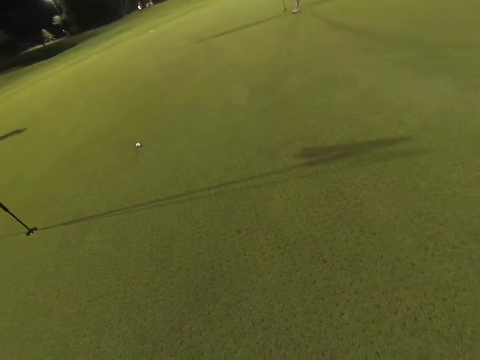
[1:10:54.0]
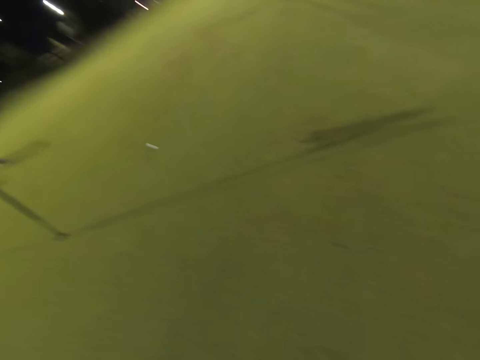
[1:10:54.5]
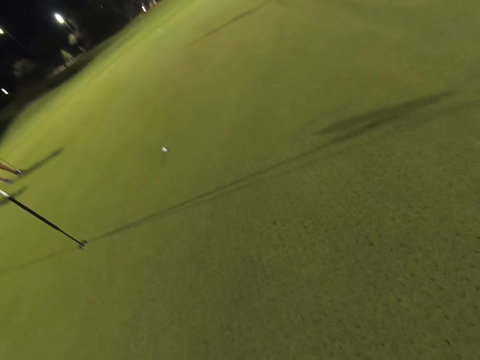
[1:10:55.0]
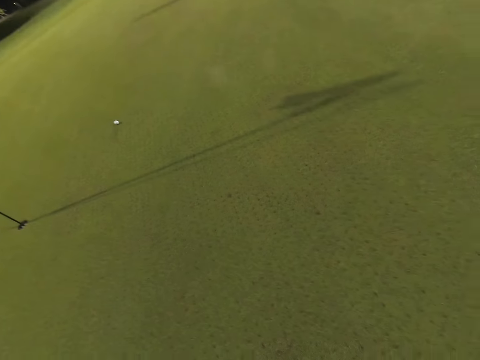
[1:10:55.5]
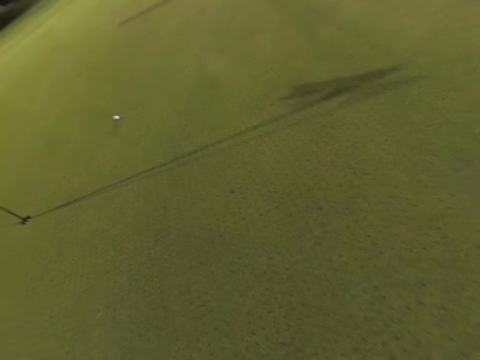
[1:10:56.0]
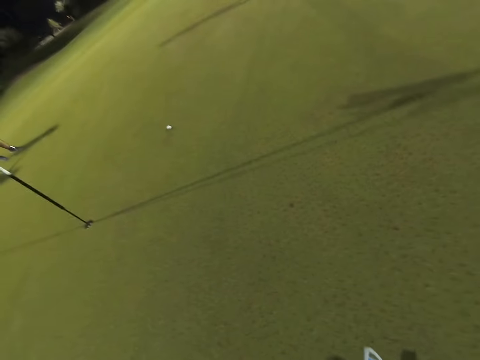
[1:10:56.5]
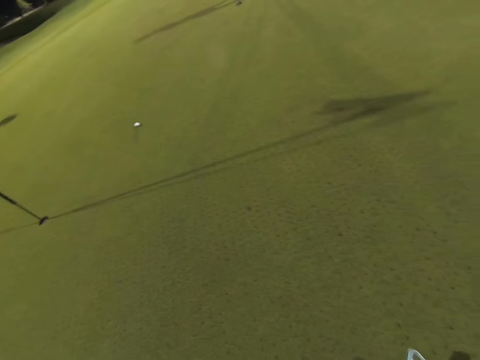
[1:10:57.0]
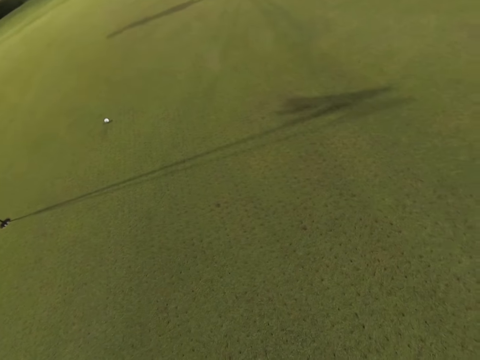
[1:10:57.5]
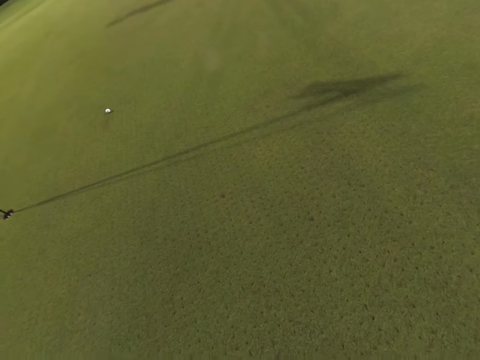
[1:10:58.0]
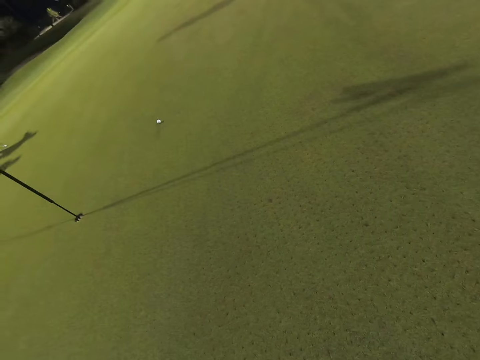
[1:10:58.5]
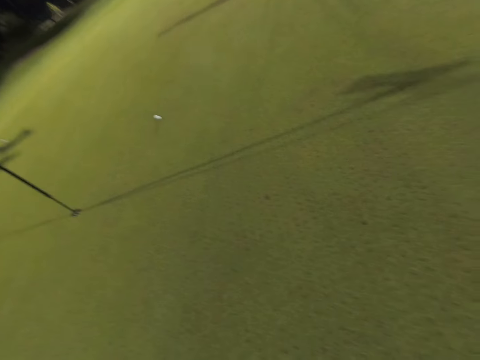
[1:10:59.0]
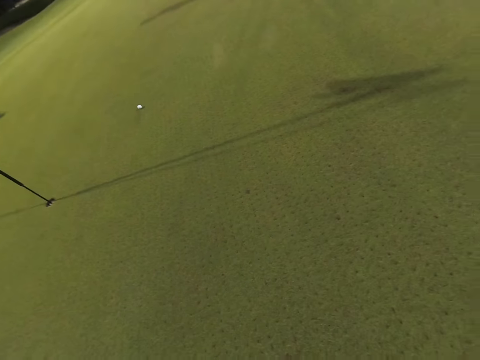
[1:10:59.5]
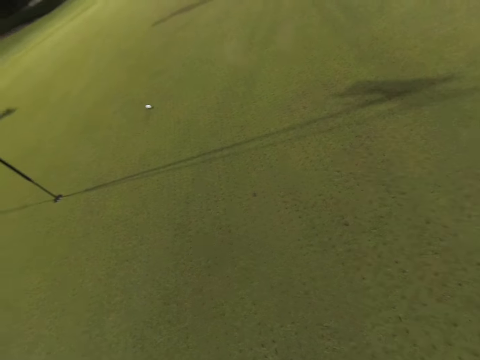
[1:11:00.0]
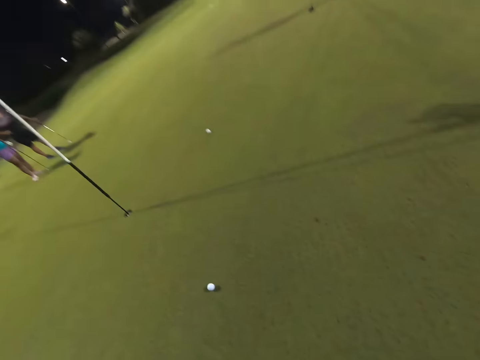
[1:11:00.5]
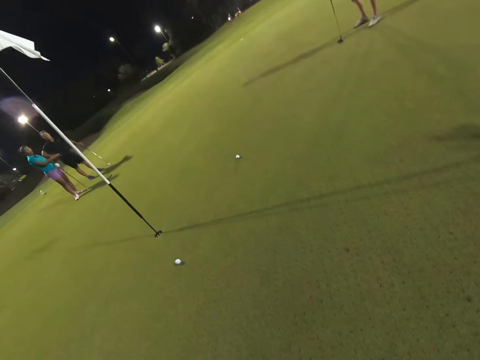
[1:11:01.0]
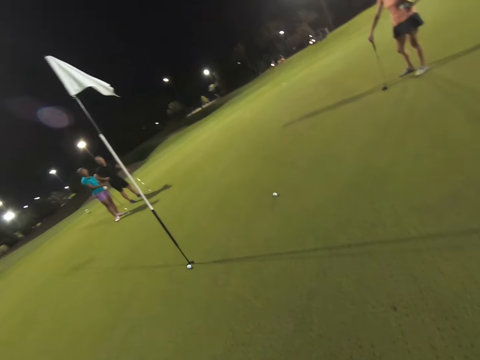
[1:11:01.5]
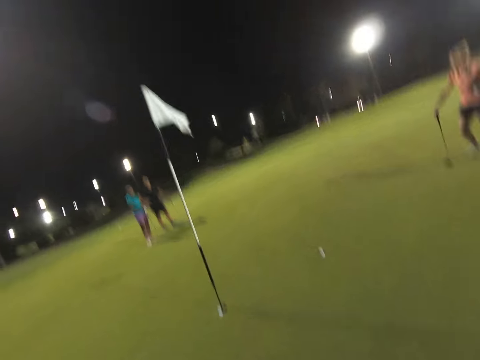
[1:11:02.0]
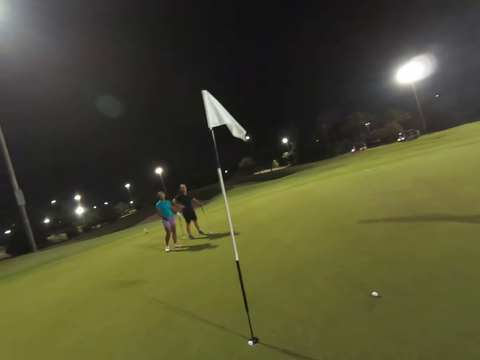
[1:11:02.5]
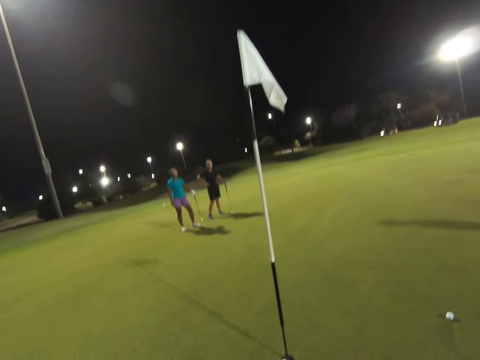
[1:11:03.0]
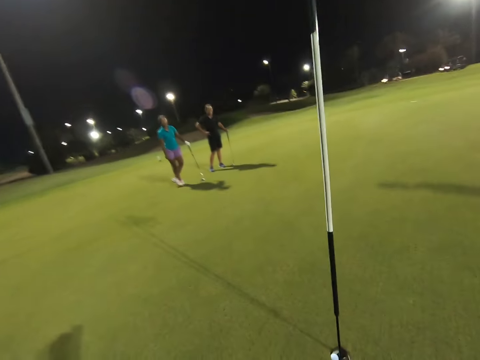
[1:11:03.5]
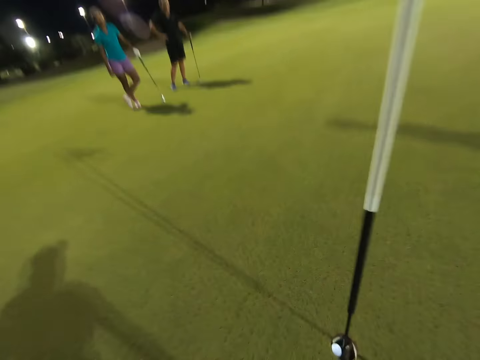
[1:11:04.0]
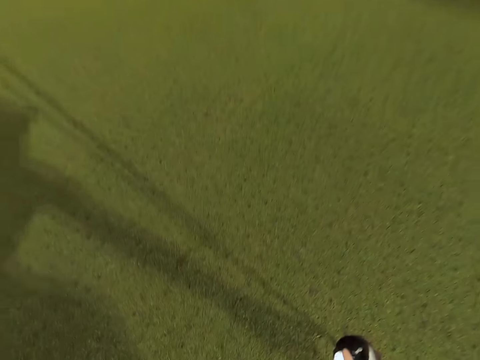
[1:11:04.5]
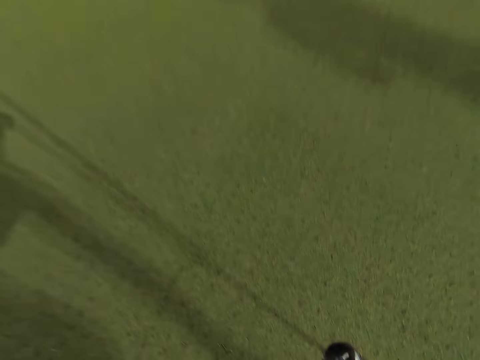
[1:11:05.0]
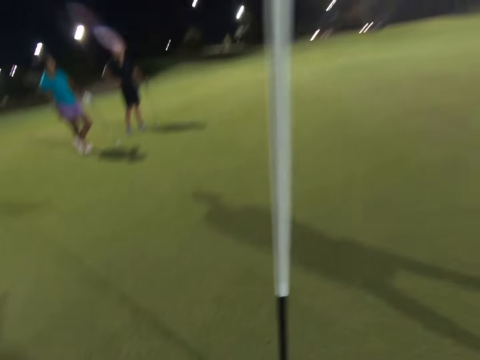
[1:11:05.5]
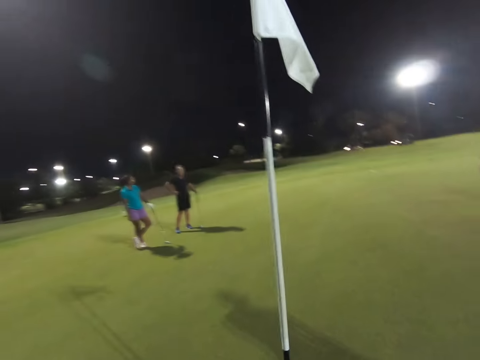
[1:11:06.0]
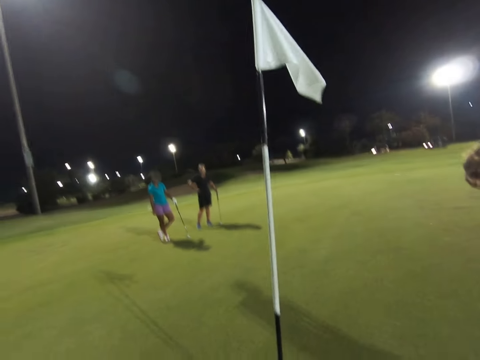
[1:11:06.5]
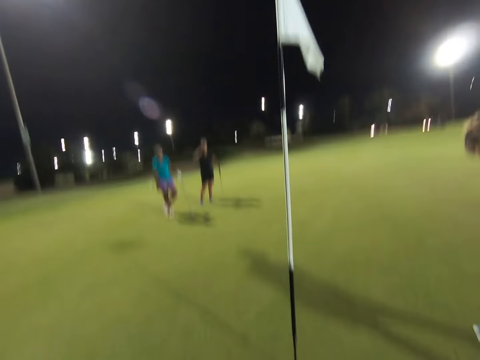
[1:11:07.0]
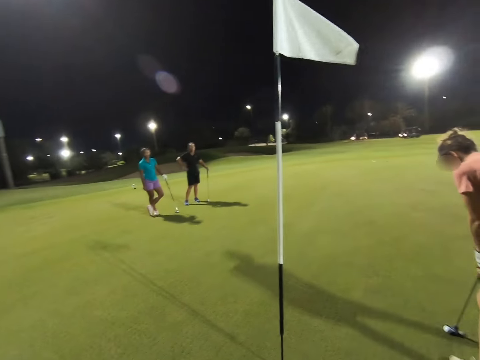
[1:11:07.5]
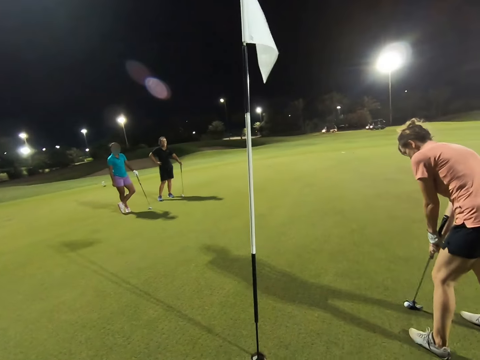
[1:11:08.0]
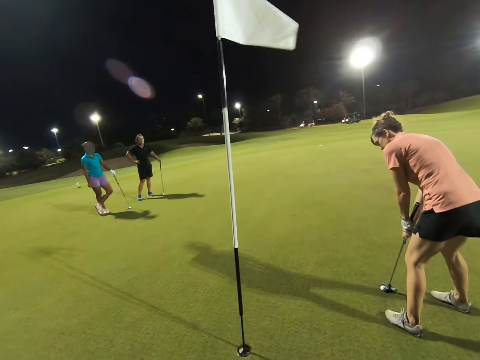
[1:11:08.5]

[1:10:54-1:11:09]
The camera wearer hits the golf ball towards the golf hole. They pick up the golf ball in the golf hole.

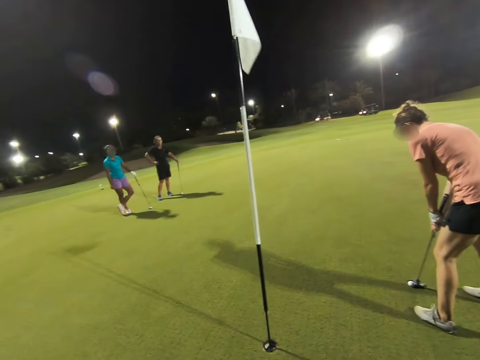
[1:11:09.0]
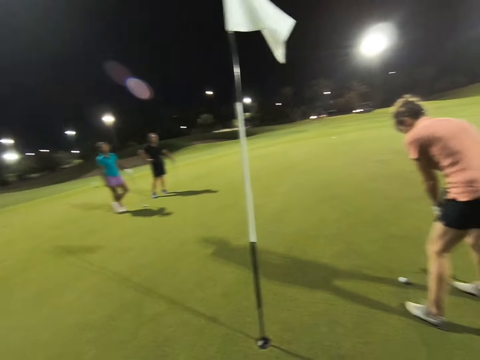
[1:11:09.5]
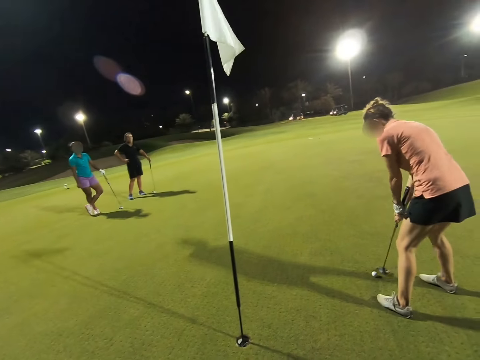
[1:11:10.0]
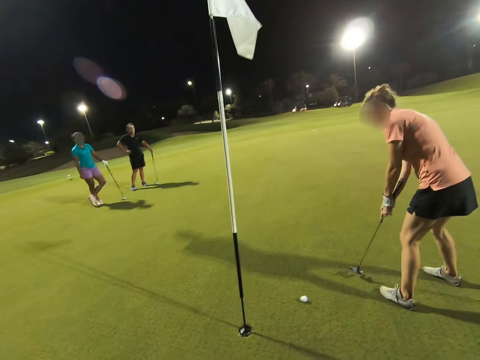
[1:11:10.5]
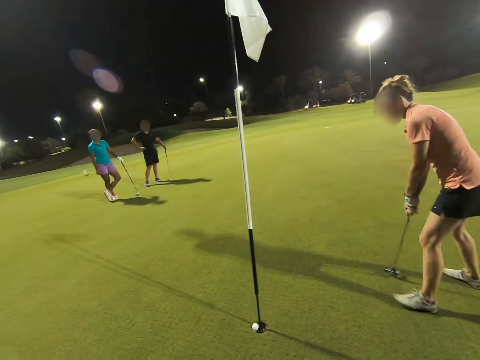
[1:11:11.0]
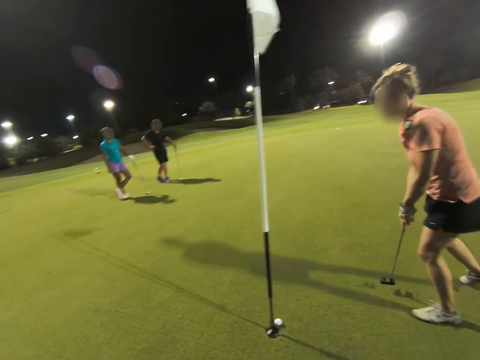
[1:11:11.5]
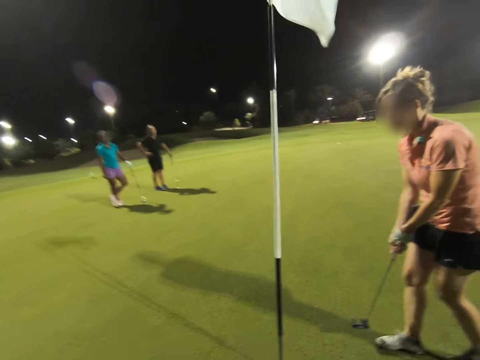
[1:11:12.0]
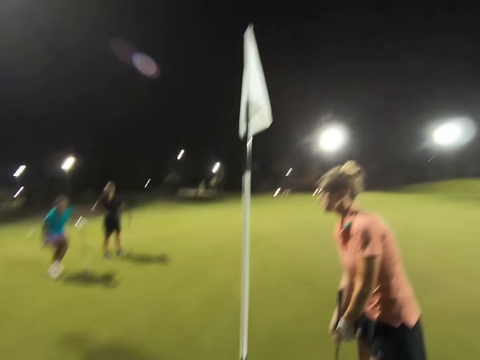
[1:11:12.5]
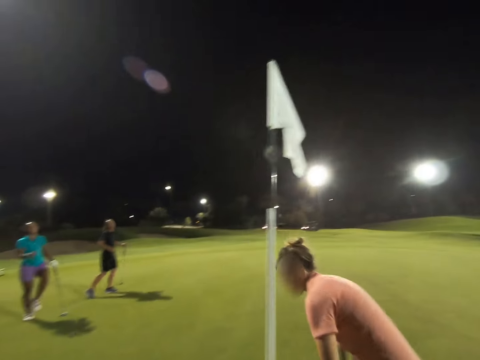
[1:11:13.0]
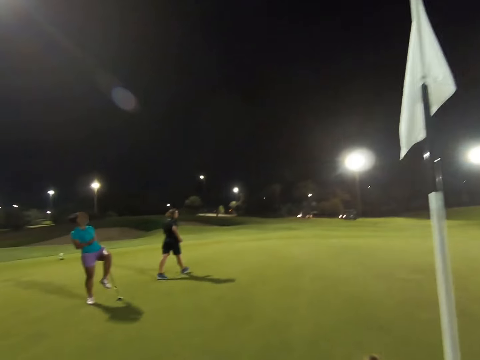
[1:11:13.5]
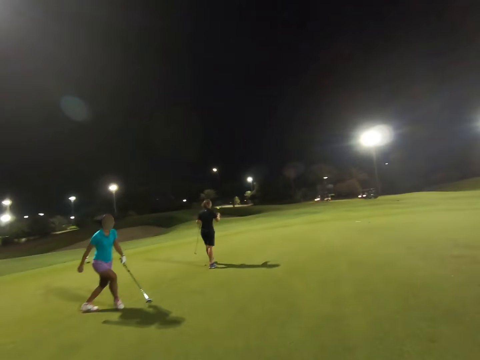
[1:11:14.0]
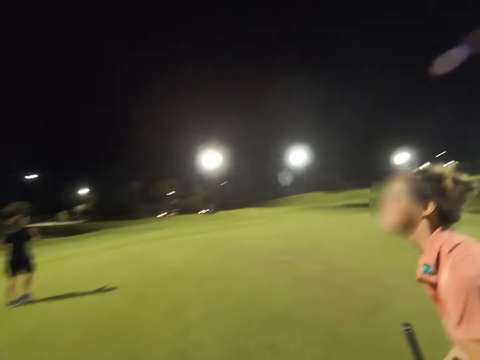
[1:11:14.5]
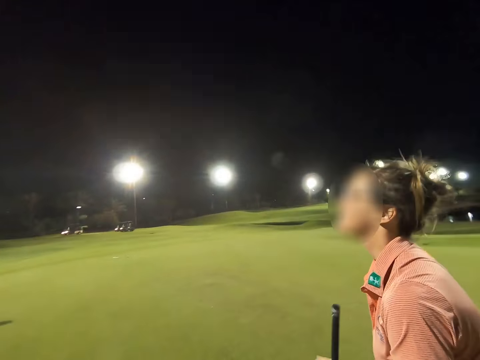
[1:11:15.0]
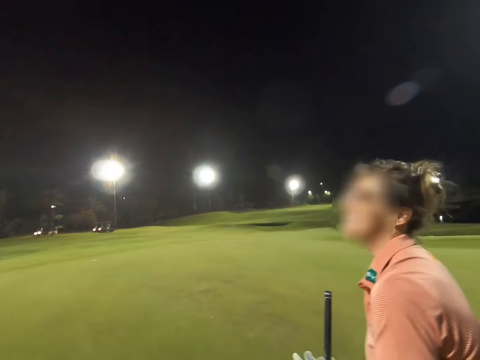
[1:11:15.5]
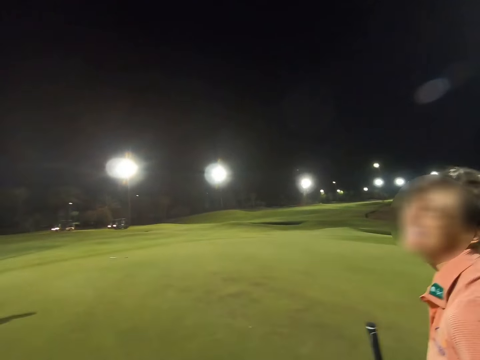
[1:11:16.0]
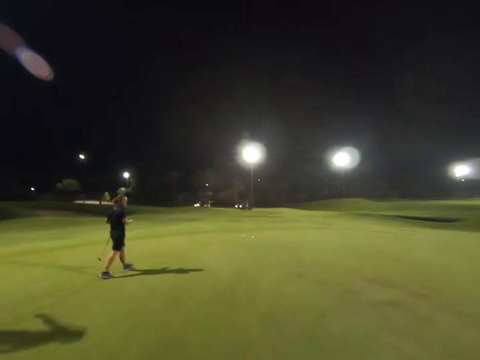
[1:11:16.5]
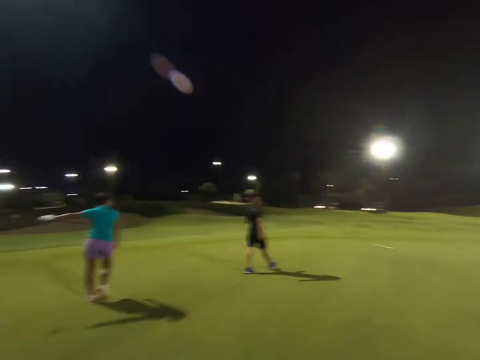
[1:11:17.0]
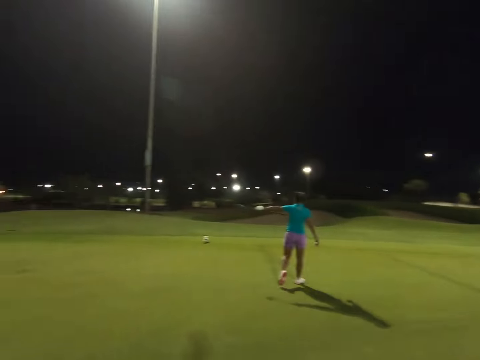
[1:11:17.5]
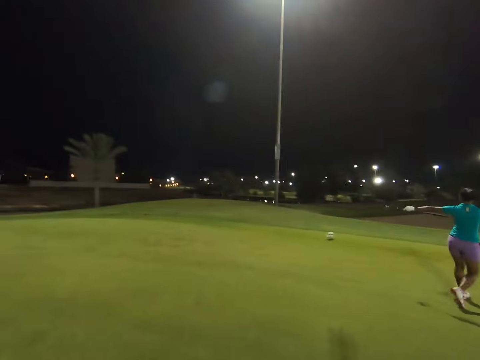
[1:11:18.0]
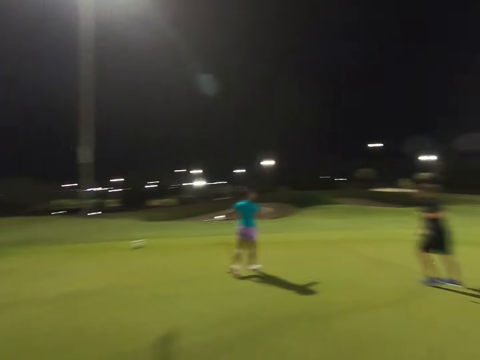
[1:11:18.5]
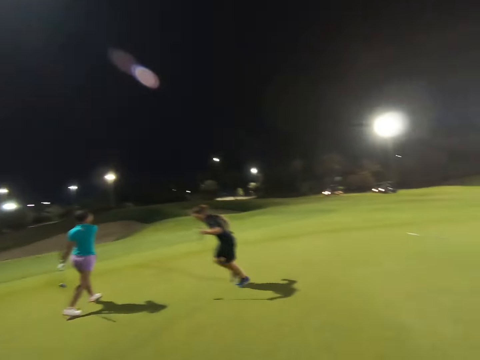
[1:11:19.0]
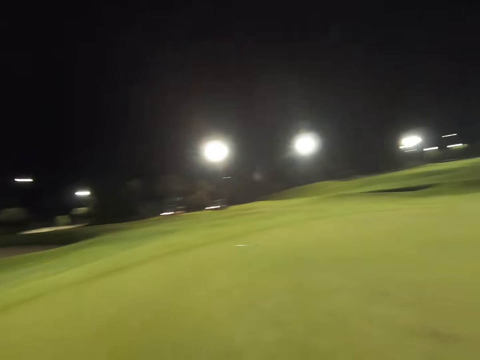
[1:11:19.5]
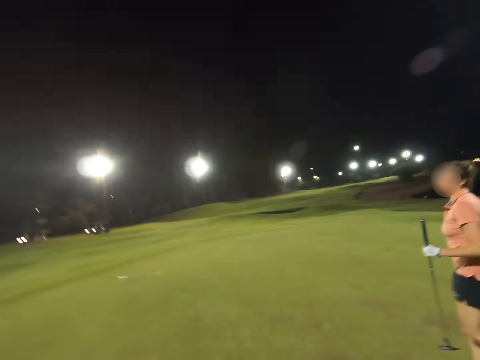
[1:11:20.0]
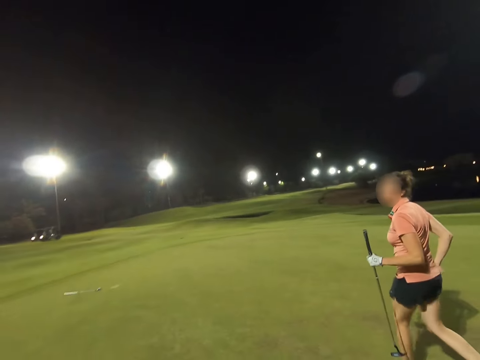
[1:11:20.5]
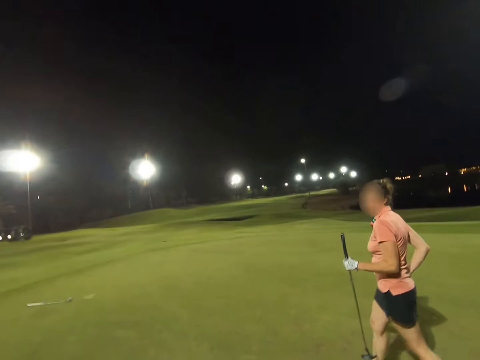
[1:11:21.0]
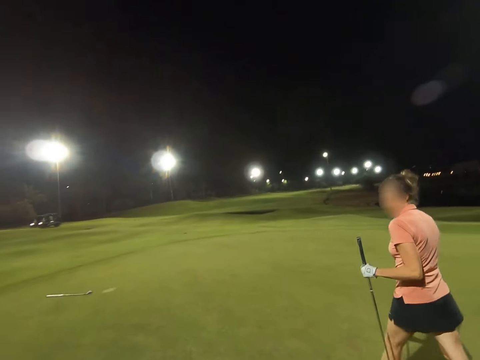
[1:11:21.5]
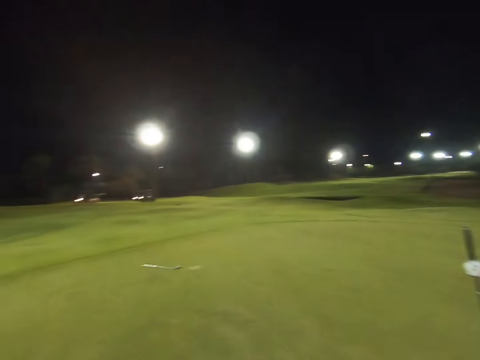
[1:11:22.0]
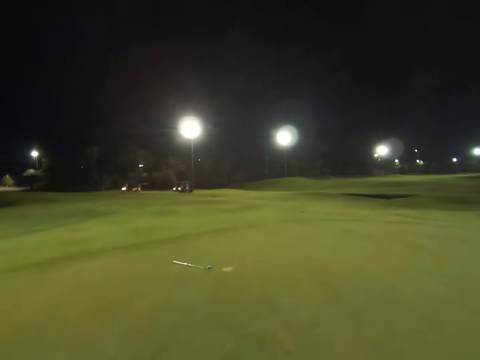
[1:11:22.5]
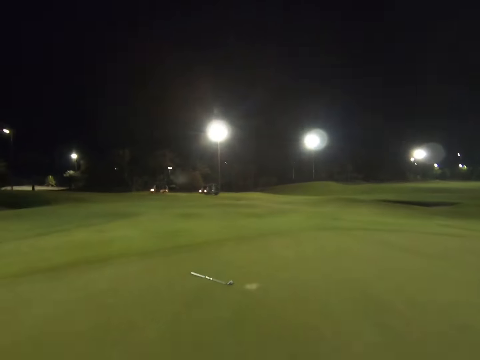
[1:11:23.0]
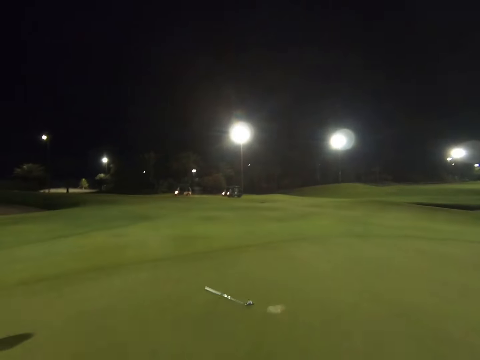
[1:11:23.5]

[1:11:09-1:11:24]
A woman hits the golf ball towards the golf hole. A lady throws the ball. Another woman stretches out her hand. The camera wearer walks around the field. A third woman runs across the golf course.
